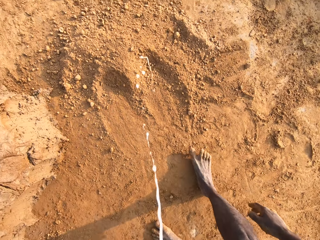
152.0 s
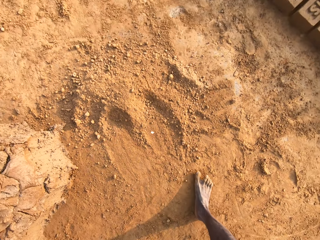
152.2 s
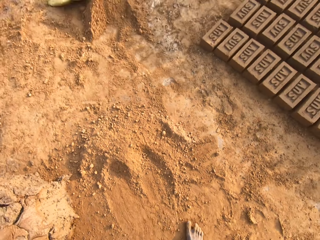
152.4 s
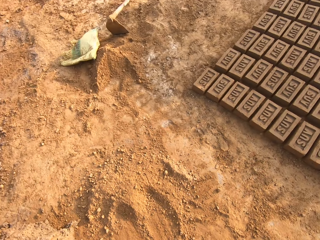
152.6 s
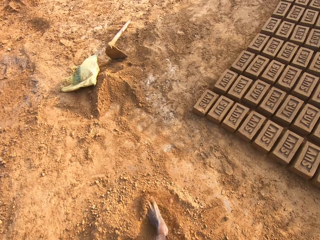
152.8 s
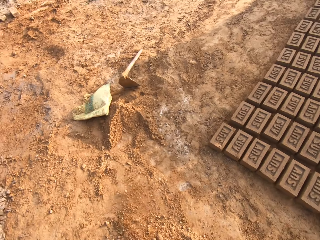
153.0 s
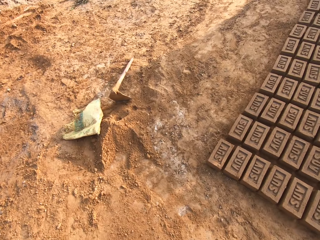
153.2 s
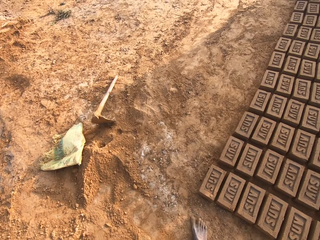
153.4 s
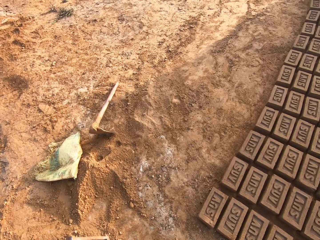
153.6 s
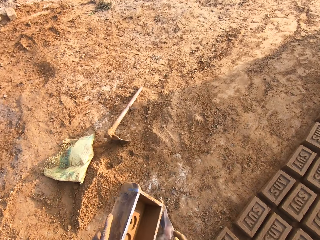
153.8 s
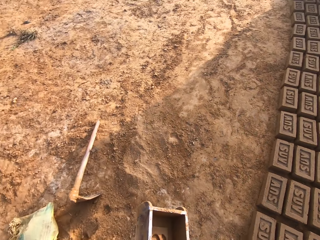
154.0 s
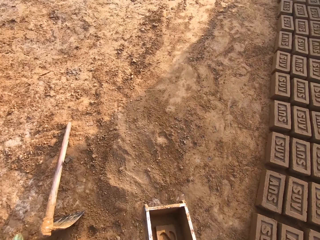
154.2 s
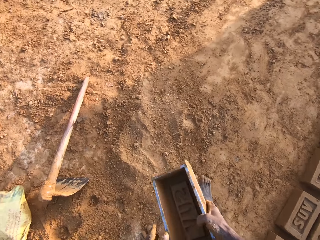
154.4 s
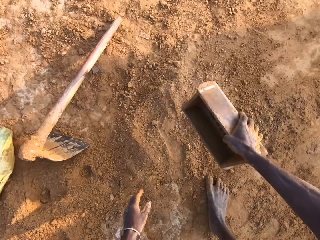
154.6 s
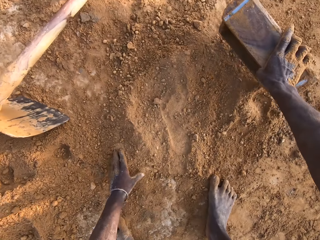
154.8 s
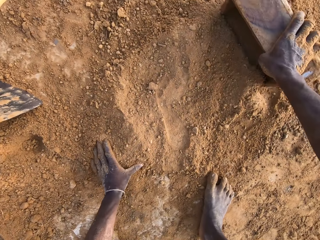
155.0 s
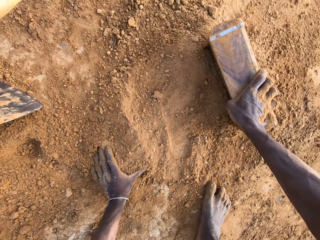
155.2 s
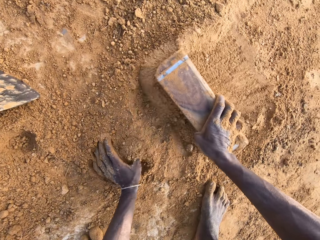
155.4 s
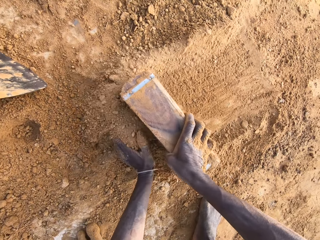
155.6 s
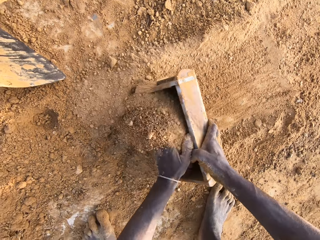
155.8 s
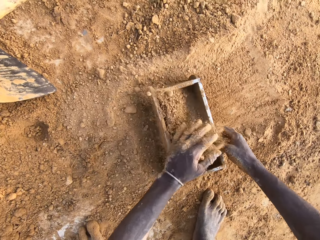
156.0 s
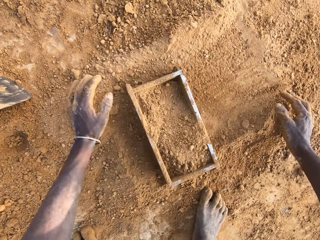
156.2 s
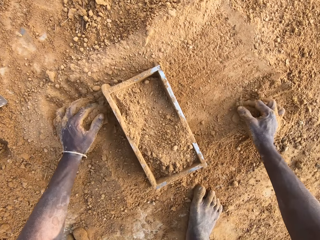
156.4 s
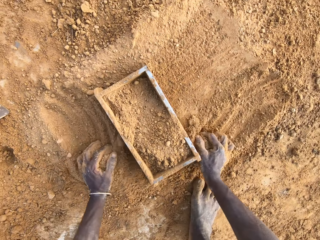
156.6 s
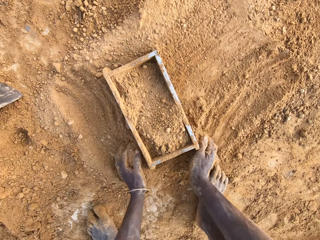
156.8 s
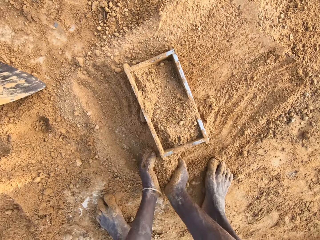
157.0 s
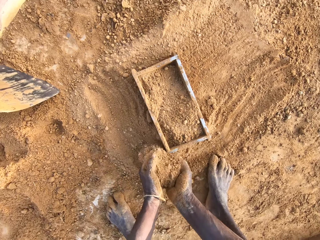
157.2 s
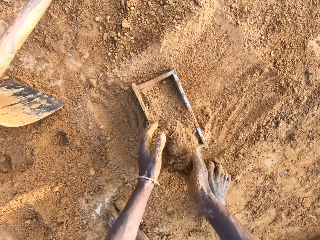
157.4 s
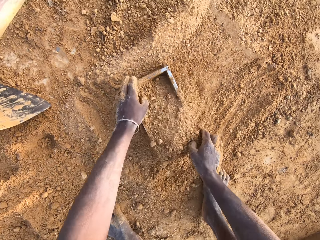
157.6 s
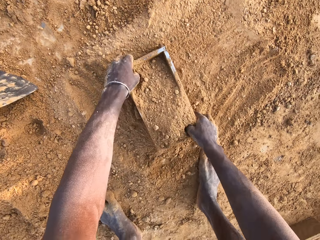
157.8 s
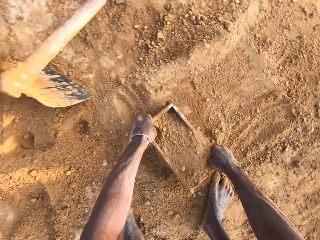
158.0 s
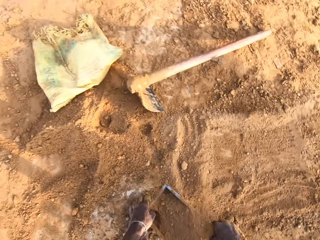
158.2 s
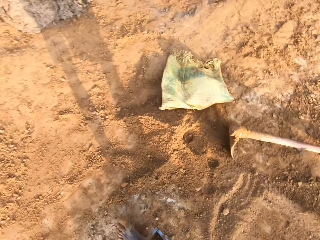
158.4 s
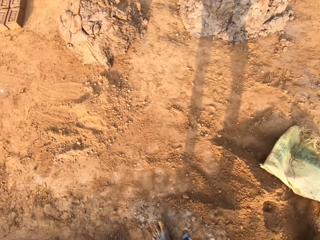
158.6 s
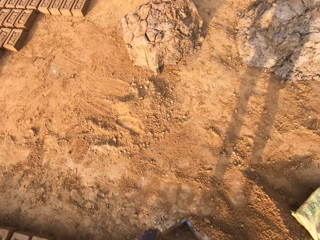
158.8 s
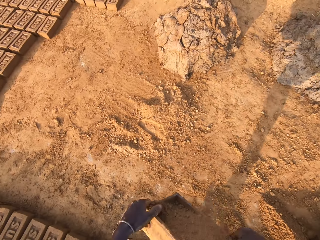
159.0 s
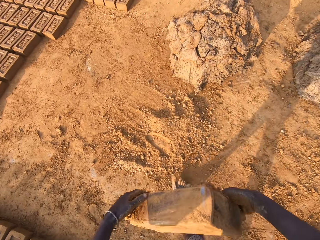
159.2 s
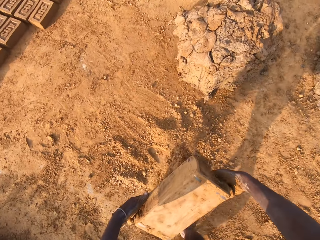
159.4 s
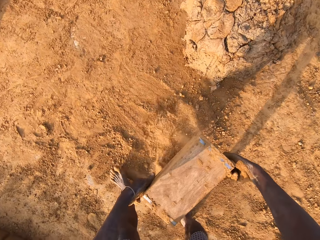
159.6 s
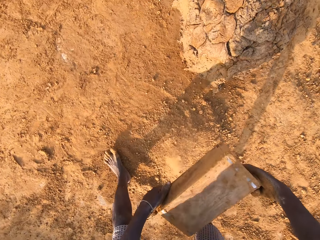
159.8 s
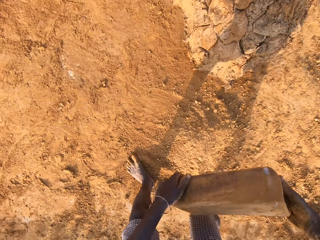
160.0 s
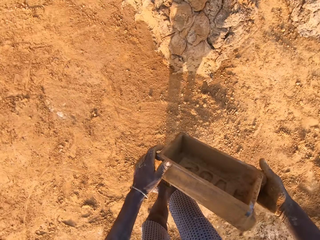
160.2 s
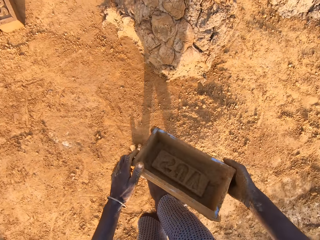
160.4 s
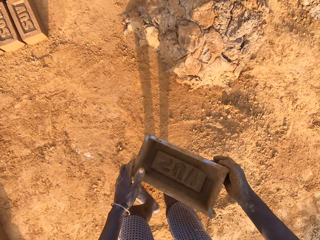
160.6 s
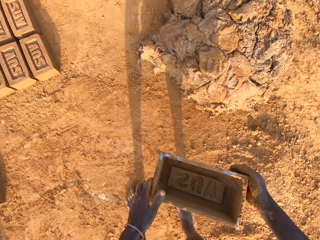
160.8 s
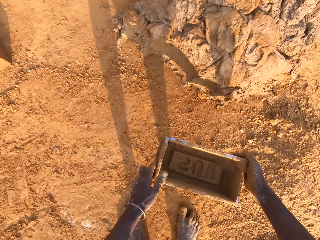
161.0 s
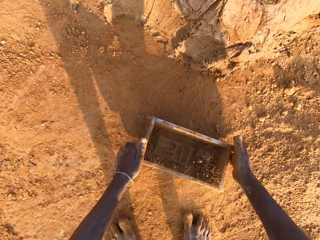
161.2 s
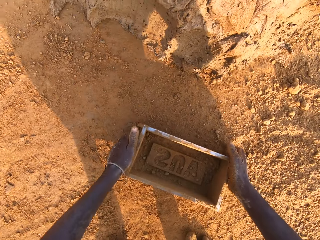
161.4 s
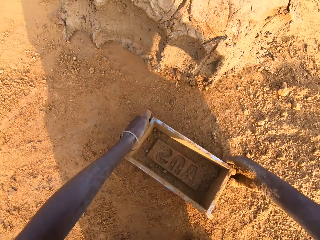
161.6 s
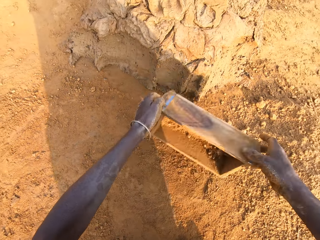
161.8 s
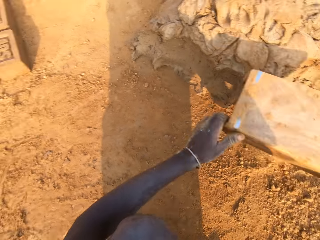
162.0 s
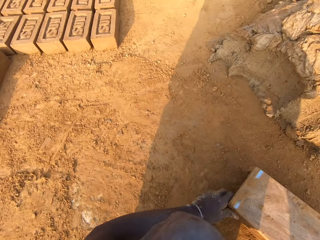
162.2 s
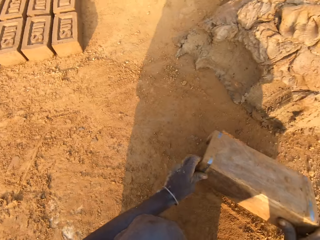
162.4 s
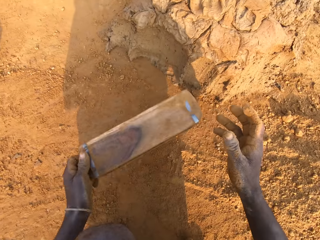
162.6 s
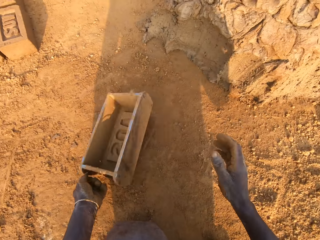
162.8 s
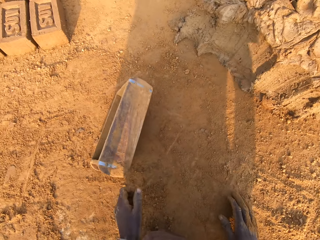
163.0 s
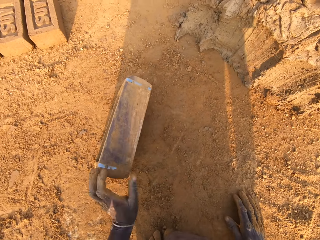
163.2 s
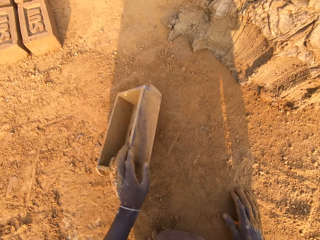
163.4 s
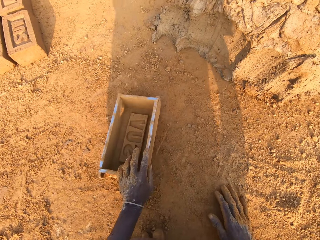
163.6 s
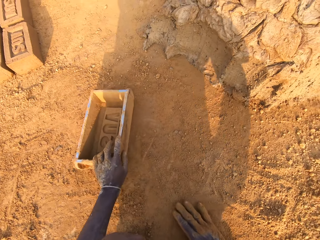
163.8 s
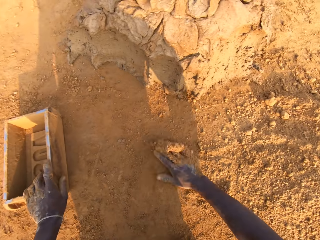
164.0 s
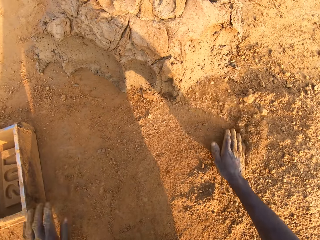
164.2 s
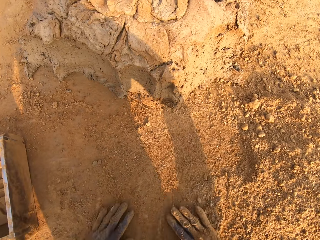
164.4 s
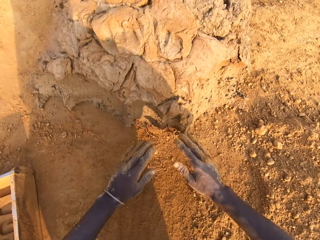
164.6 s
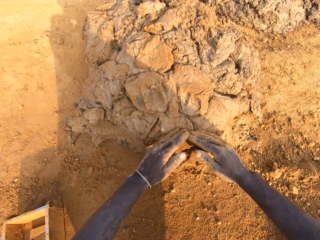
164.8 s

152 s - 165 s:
The camera wearer stands upright, spits on the floor, walks around the brick yard and walks towards the soil. They put soil in the wooden brick mold. They scoop sand from the ground with the brick mold. They scoop sand from the ground into the brick mold with both hands. They carry the brick mold with both hands. They walk towards the clay. They pour the sand on the ground from the brick mold. They drop the brick mold on the ground. They hit the wooden brick mold on the ground.

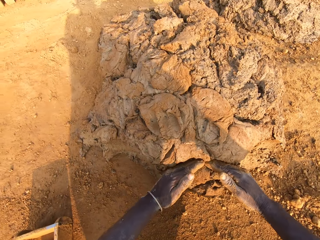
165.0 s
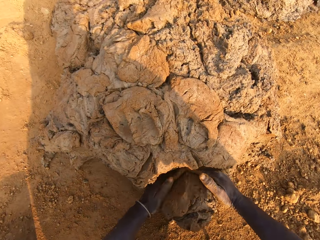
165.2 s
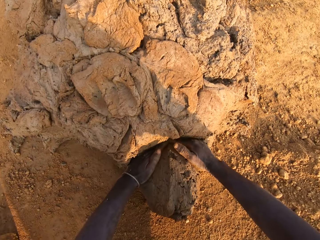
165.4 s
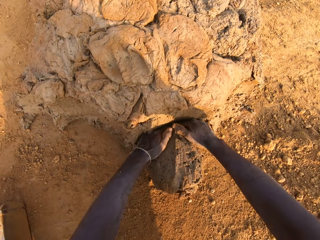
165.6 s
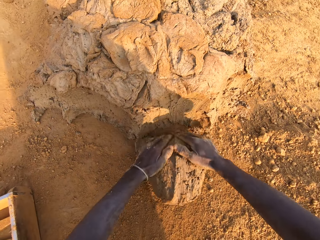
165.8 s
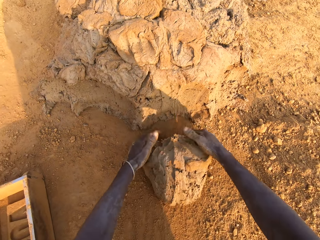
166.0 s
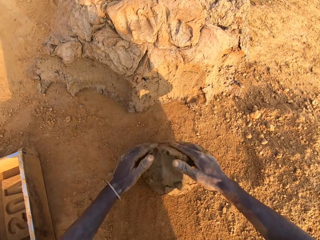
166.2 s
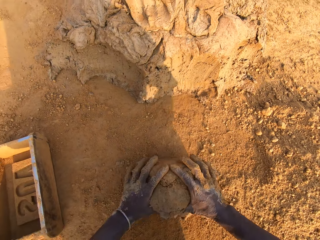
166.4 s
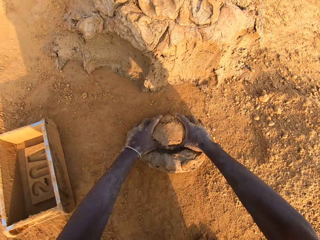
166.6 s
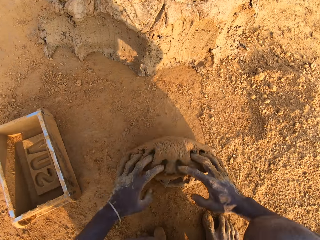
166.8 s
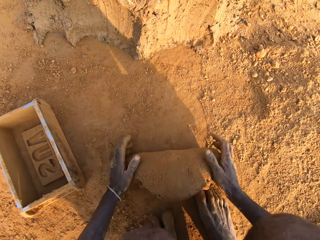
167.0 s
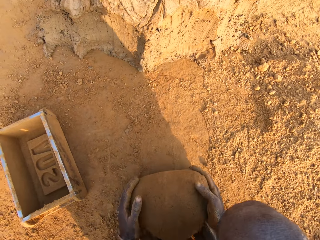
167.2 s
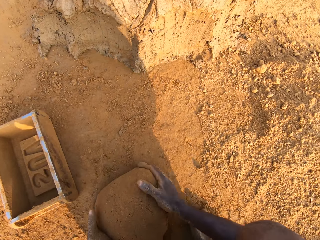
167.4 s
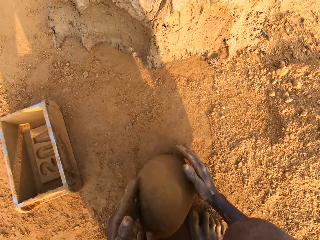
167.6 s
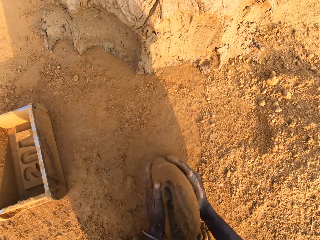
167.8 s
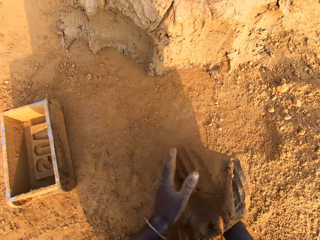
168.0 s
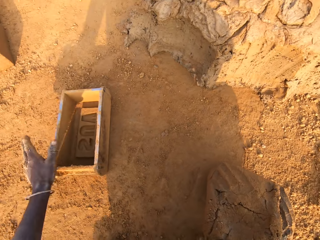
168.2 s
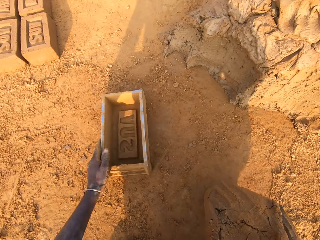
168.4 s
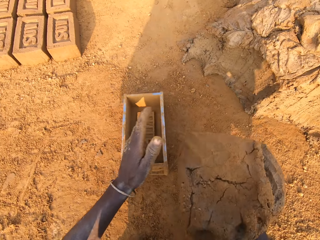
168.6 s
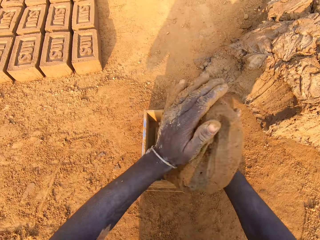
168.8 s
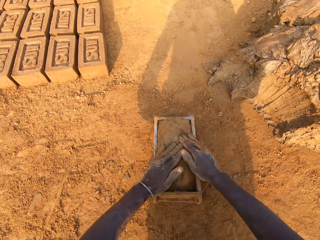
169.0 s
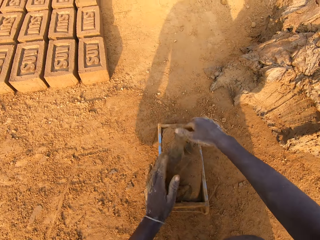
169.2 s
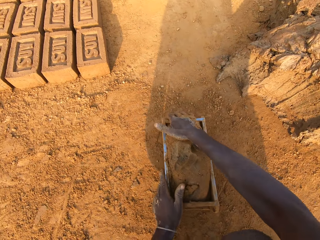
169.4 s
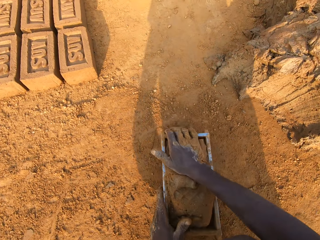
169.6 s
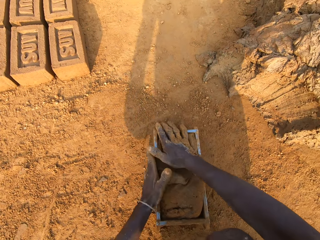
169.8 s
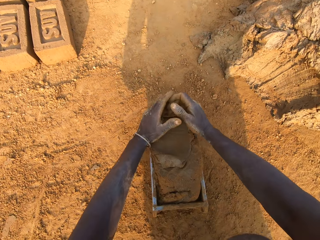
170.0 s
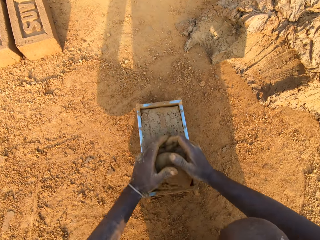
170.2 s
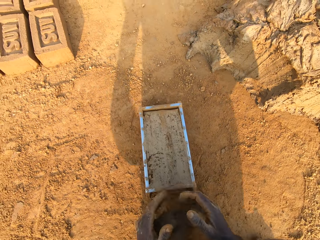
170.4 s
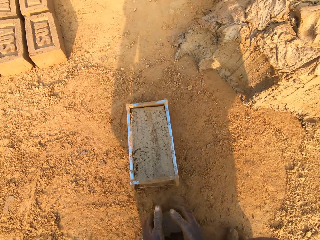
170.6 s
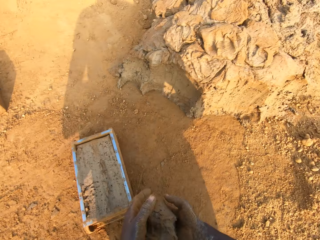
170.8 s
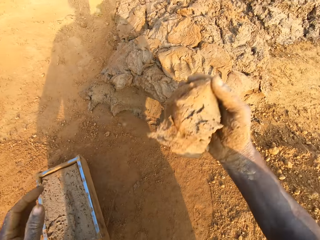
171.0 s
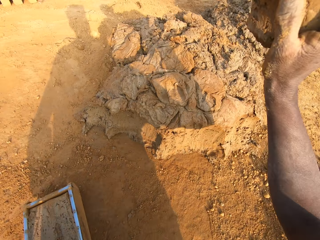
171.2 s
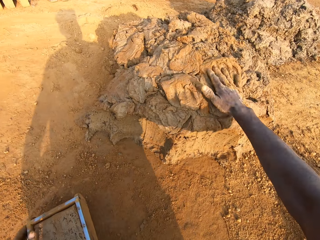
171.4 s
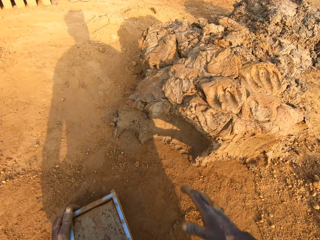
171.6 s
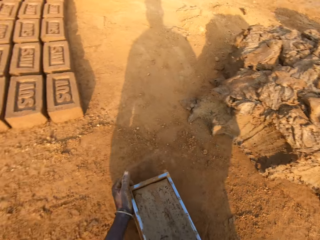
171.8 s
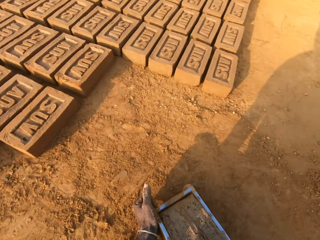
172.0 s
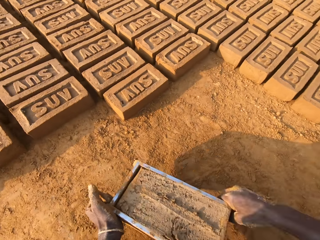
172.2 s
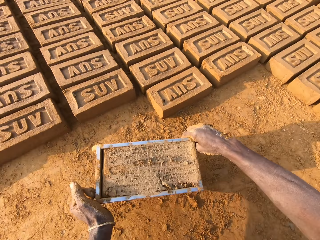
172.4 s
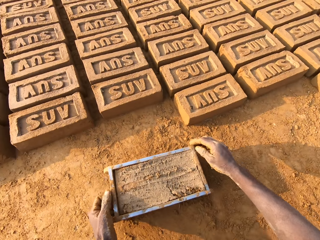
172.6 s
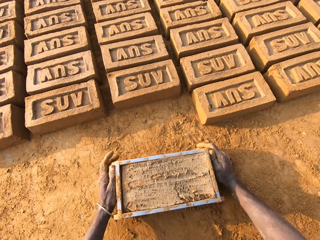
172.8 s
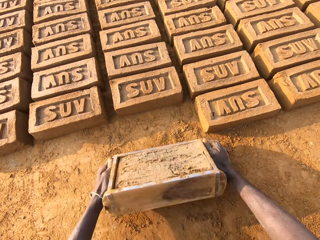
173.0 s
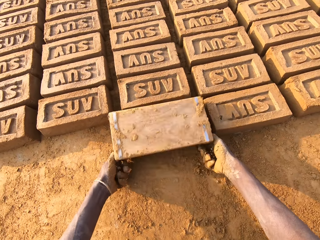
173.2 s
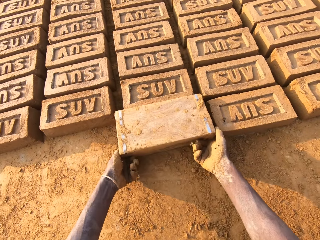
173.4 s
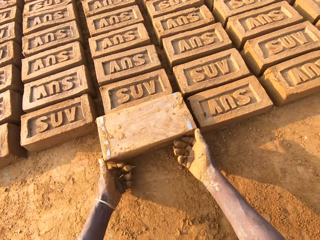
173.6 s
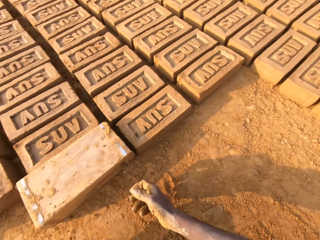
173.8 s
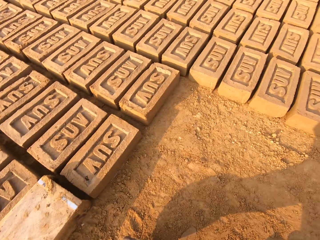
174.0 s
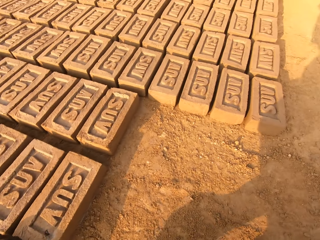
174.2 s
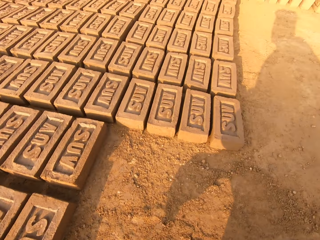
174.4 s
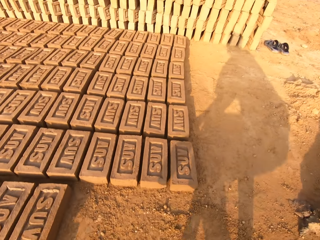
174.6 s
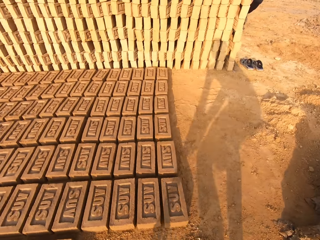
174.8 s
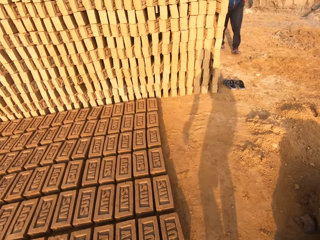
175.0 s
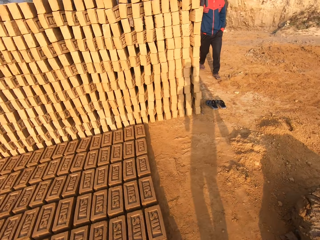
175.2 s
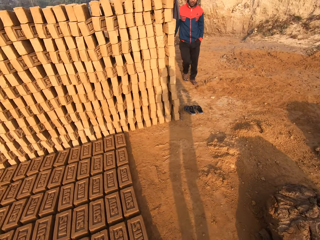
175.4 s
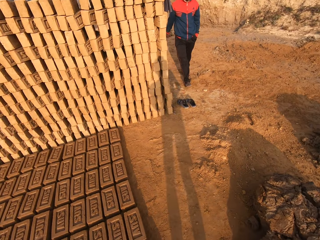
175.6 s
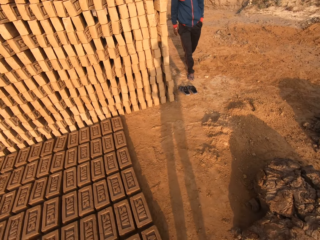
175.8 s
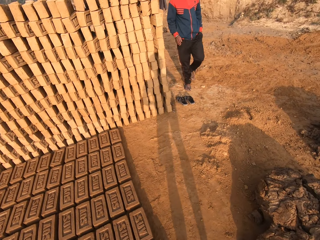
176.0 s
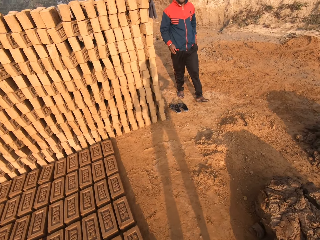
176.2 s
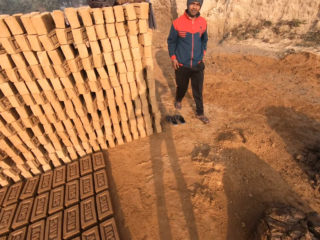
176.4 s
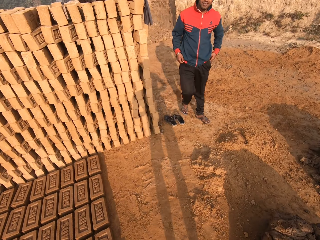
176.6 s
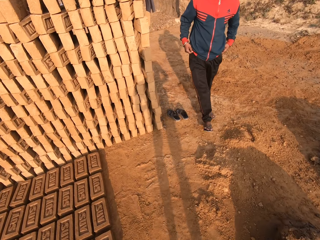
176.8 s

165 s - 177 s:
The camera wearer scoops clay with the hands. He cuts out a portion of clay mix with both hands. He molds the portion of clay mix with both hands. He puts the clay mix in the wooden brick mold. He cuts out excess clay mix from the brick mold with both hands. He throws the portion of clay mix on the heap of clay on the floor with his right hand. He moves the brick mold with his hands. He pours the clay mix from the brick mold on the ground. He removes the molded clay from the wooden brick mold. A man walks towards the camera wearer. The camera wearer interacts with the man.
